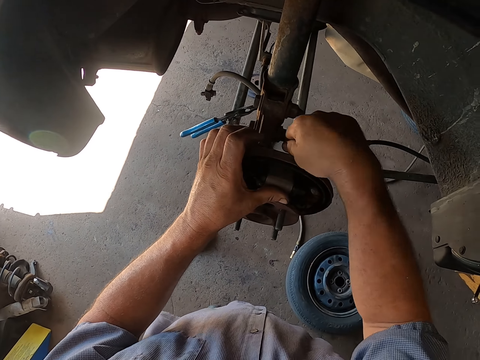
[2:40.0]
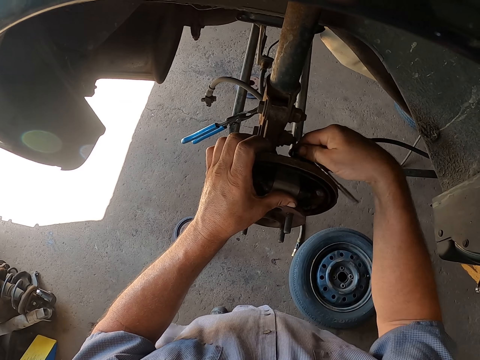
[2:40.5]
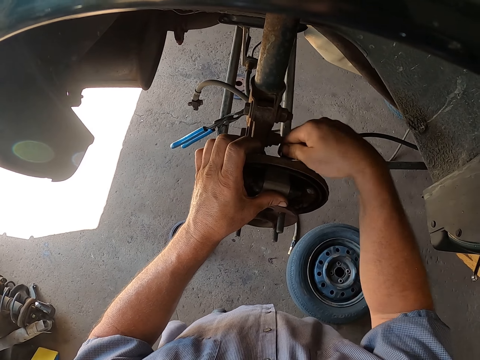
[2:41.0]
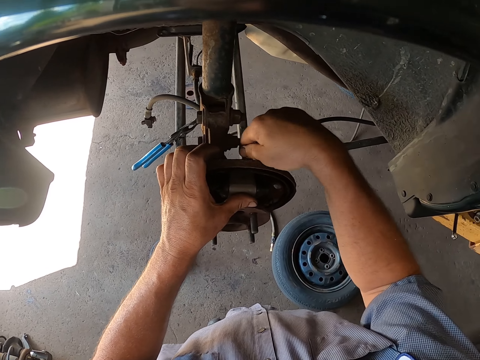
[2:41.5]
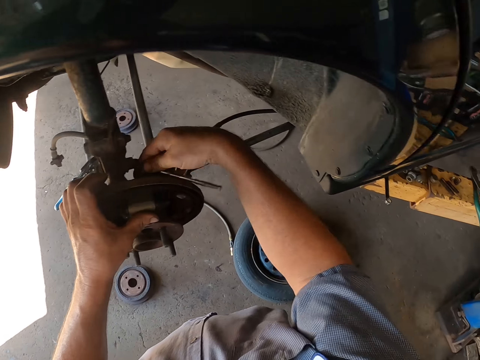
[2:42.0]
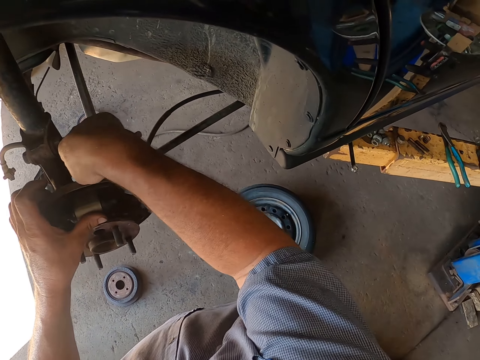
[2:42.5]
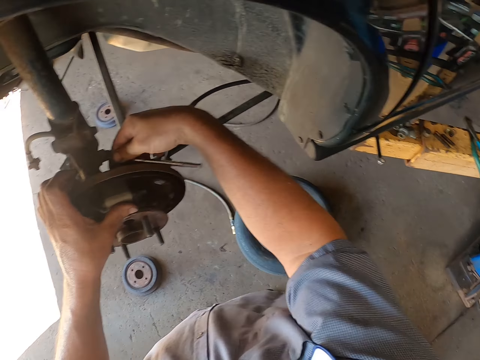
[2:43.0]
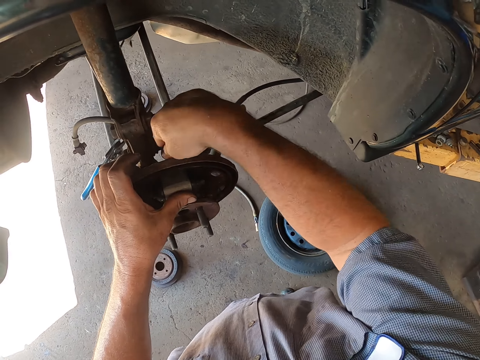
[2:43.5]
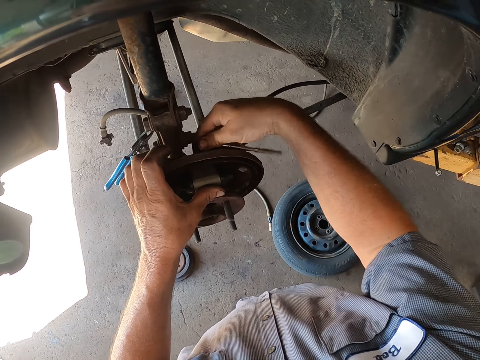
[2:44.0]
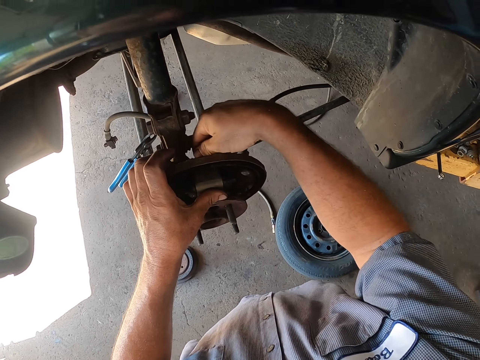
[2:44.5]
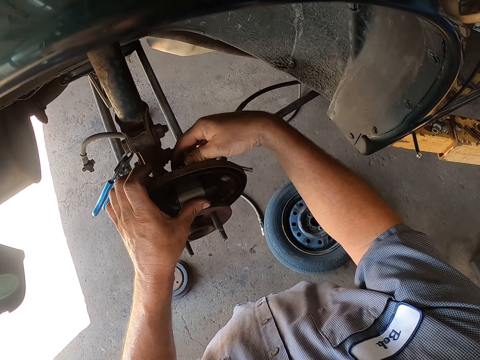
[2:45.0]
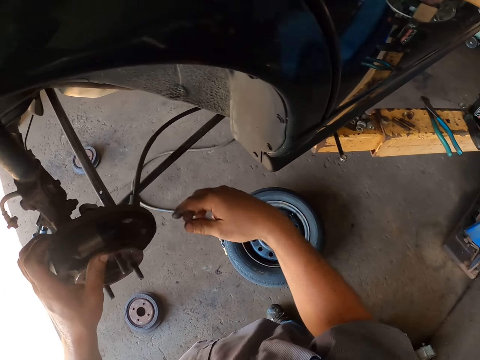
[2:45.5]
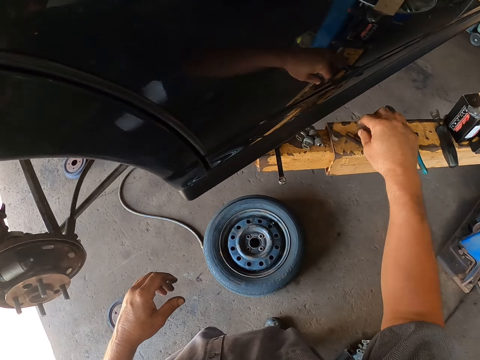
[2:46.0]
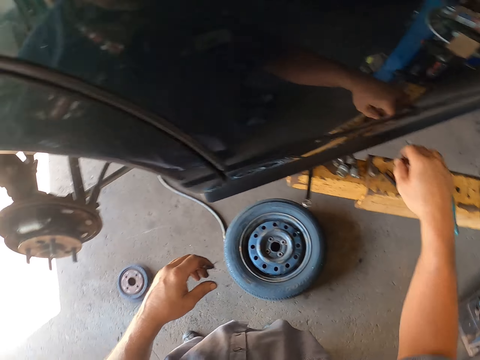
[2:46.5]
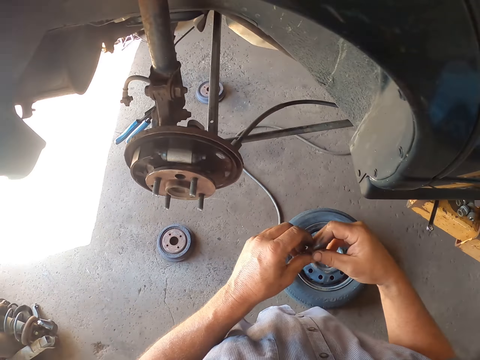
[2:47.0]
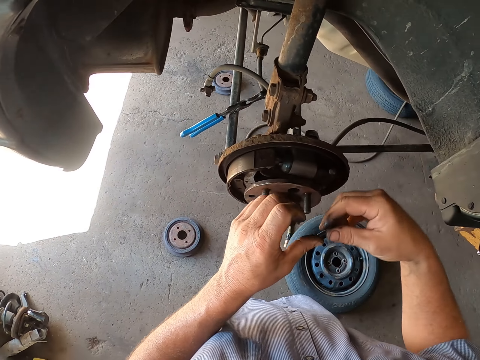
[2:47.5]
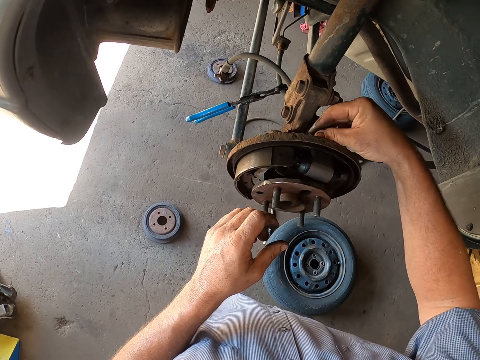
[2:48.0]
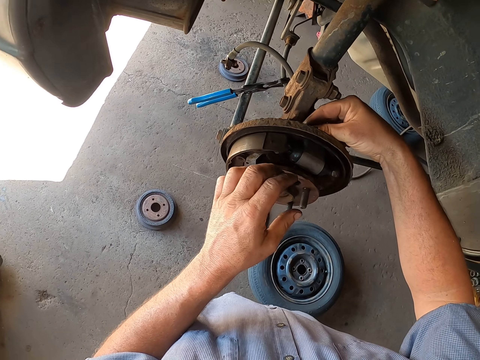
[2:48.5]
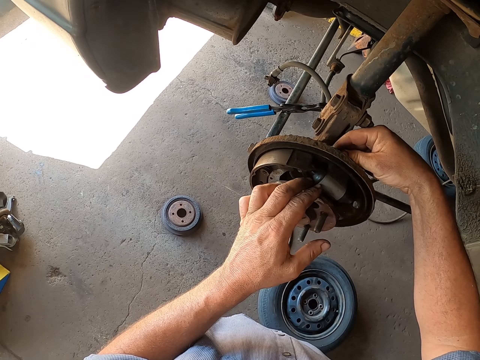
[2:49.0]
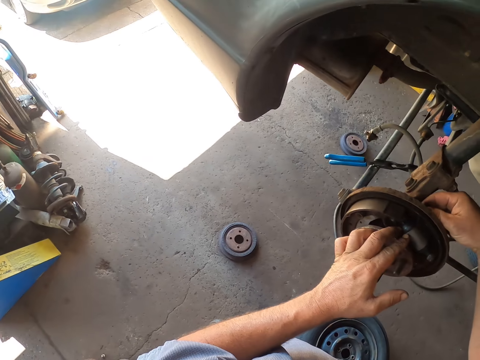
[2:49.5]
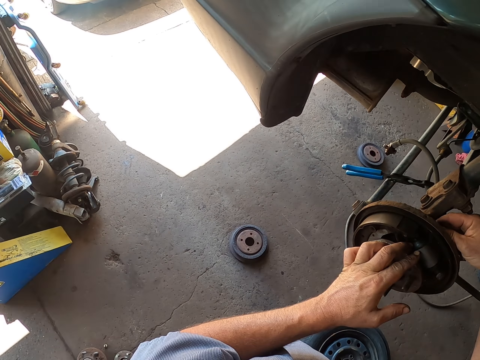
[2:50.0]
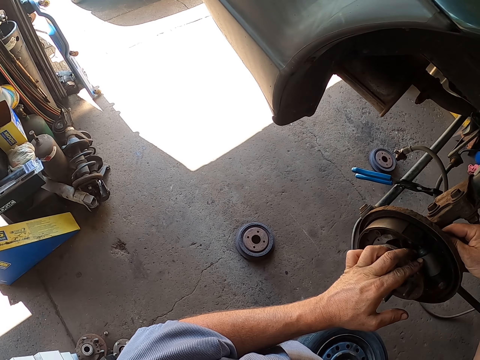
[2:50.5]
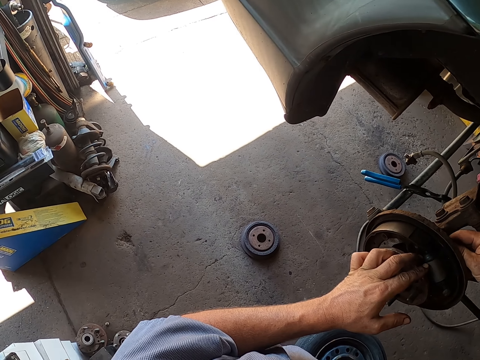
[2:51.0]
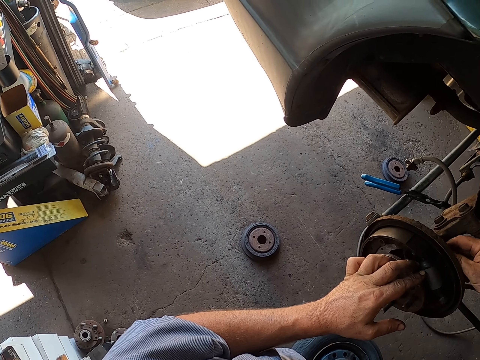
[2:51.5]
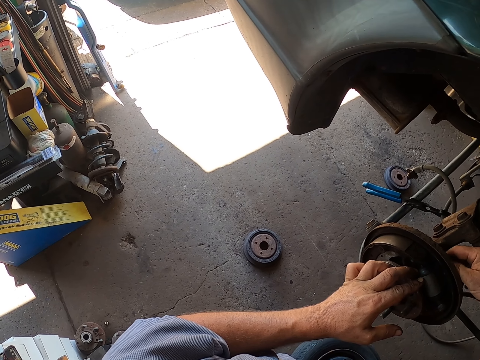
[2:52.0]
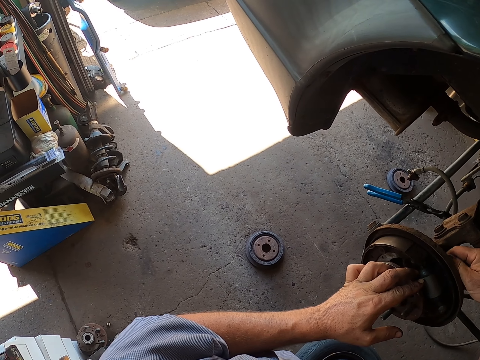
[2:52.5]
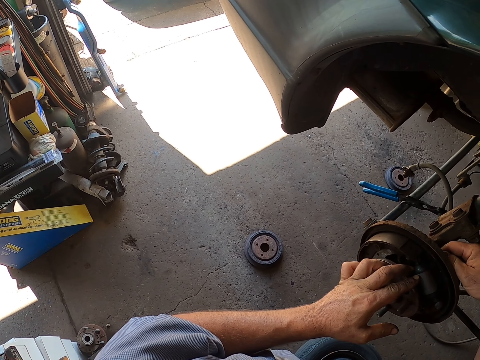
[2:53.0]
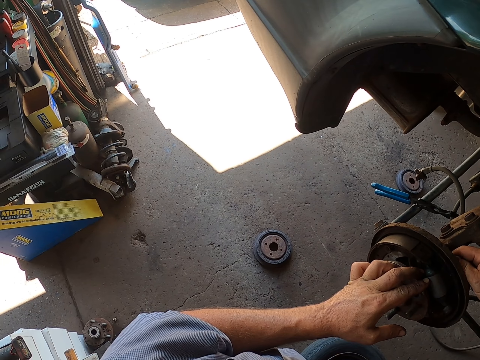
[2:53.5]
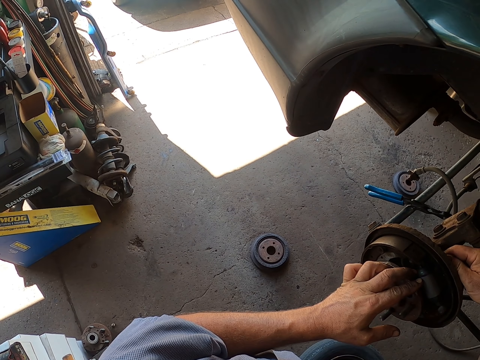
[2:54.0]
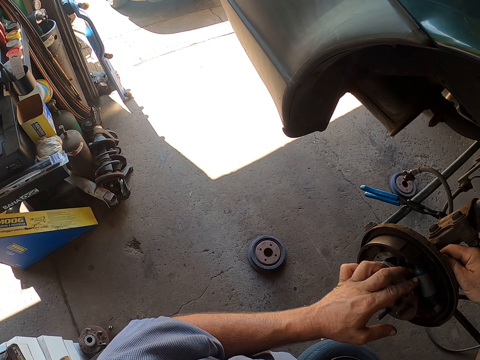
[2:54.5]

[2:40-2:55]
The camera wearer picks up bolts. They put the bolts on the wheel hub.

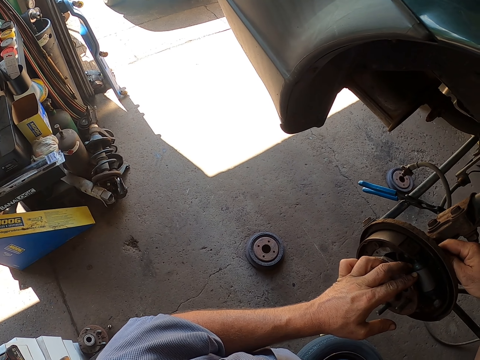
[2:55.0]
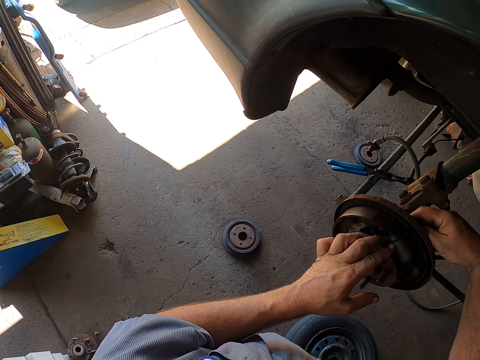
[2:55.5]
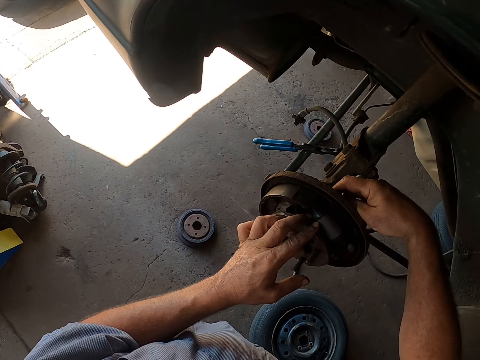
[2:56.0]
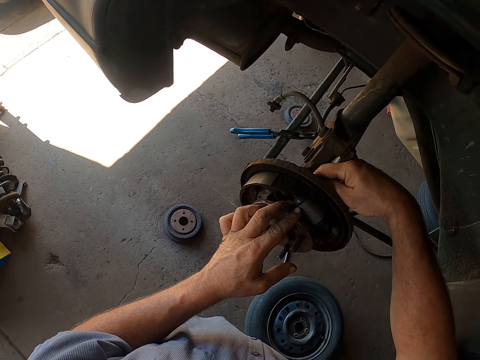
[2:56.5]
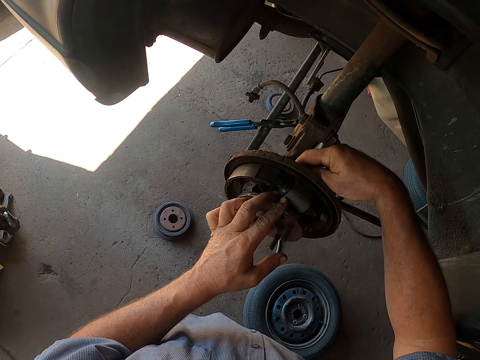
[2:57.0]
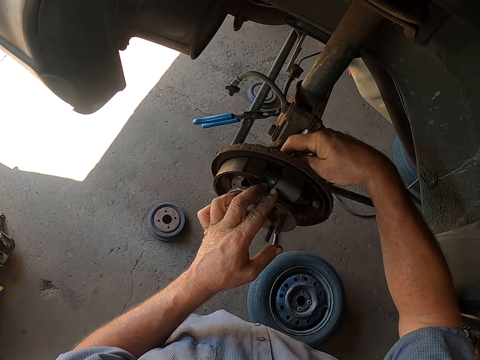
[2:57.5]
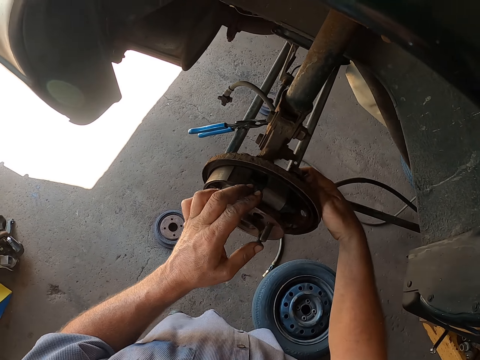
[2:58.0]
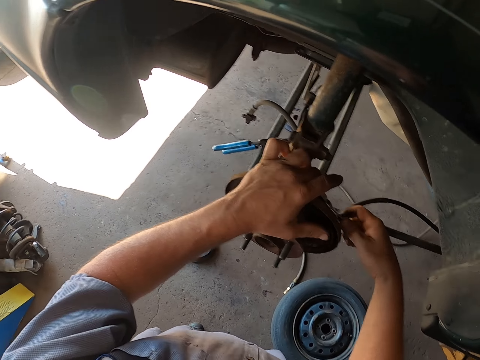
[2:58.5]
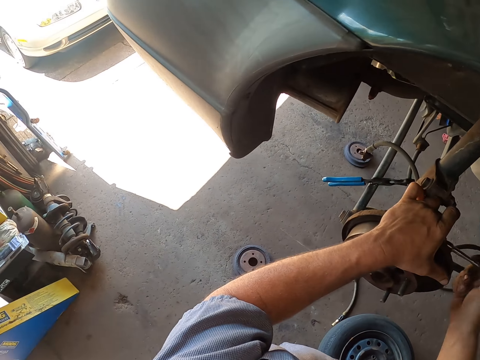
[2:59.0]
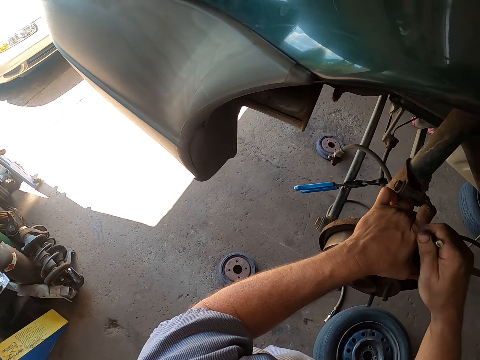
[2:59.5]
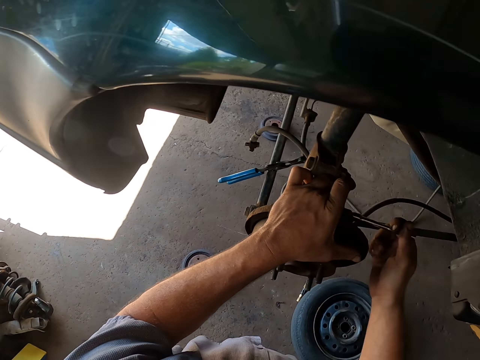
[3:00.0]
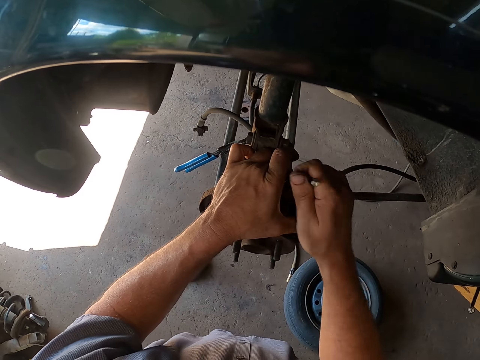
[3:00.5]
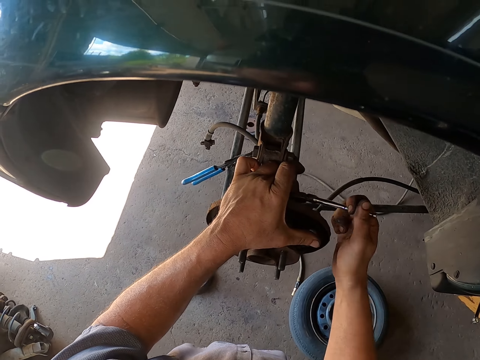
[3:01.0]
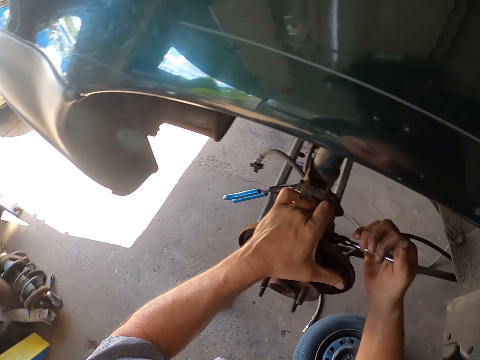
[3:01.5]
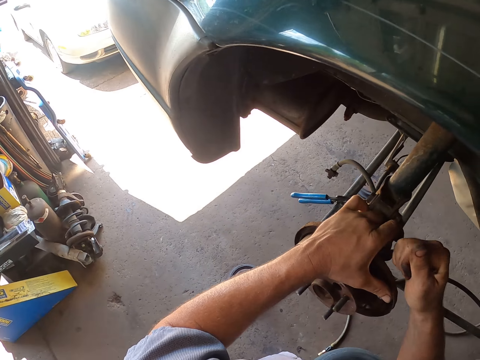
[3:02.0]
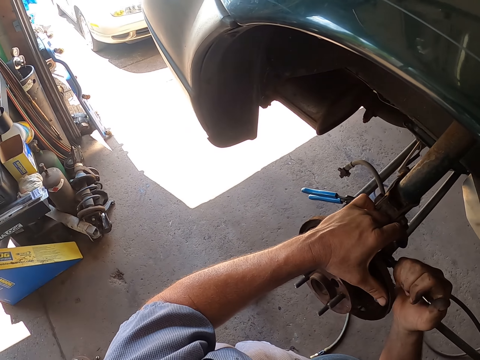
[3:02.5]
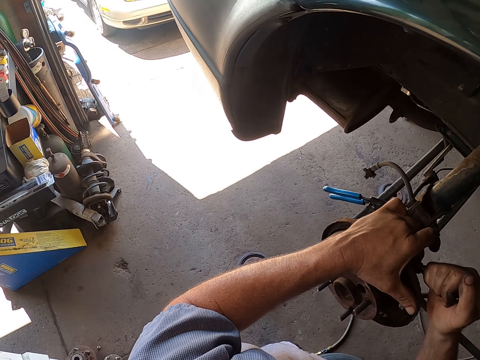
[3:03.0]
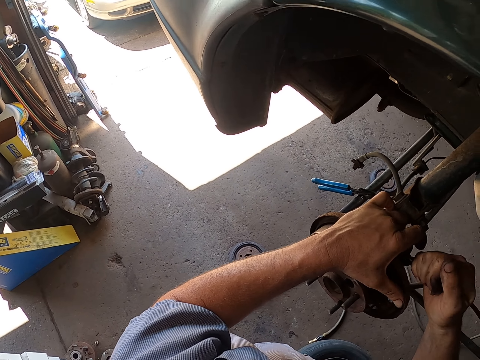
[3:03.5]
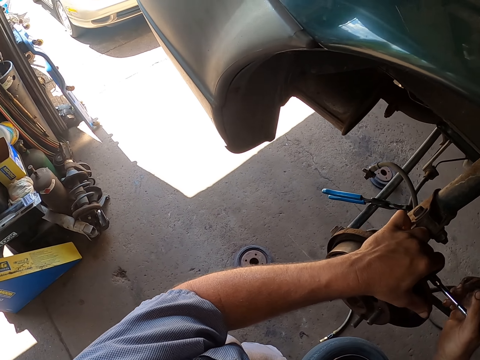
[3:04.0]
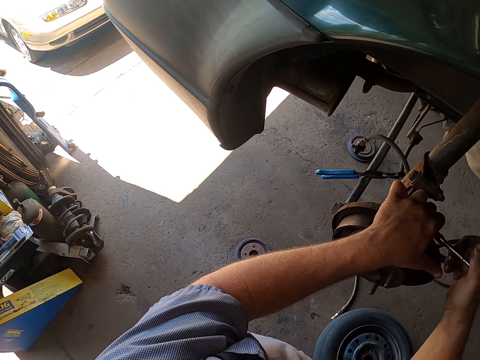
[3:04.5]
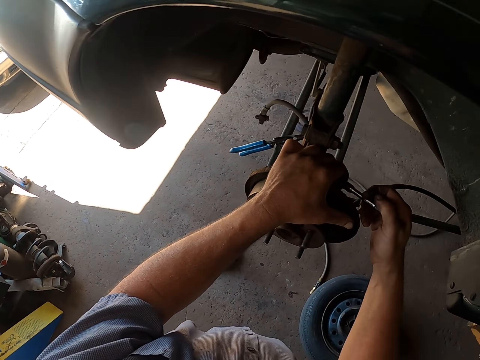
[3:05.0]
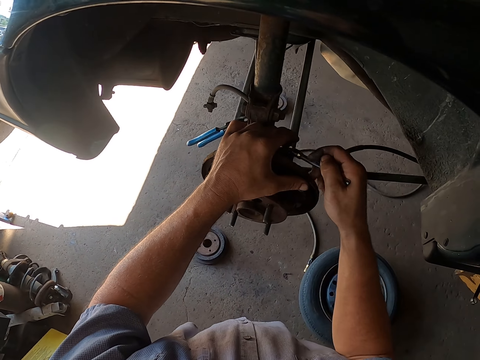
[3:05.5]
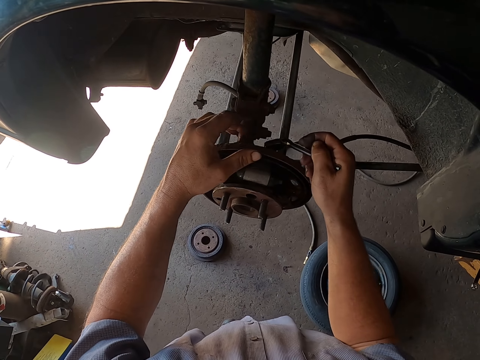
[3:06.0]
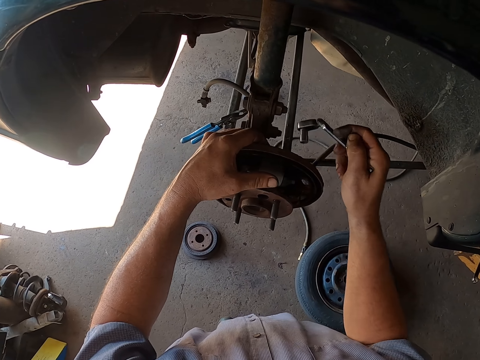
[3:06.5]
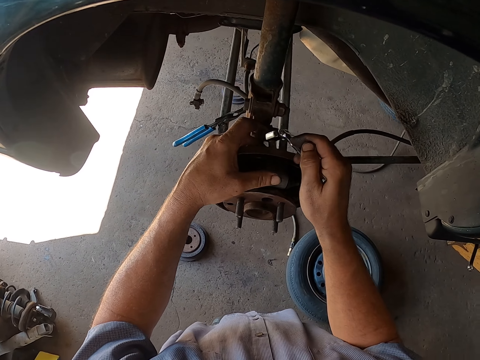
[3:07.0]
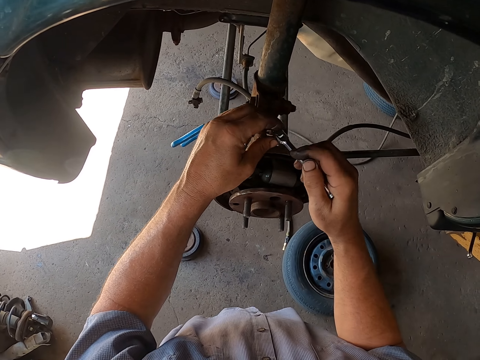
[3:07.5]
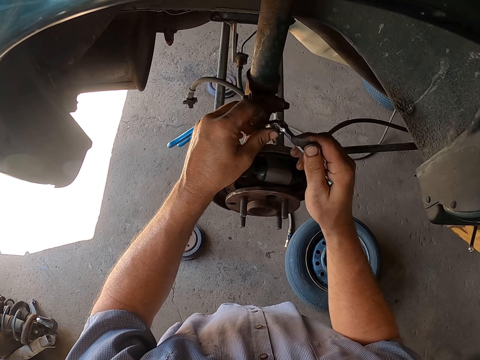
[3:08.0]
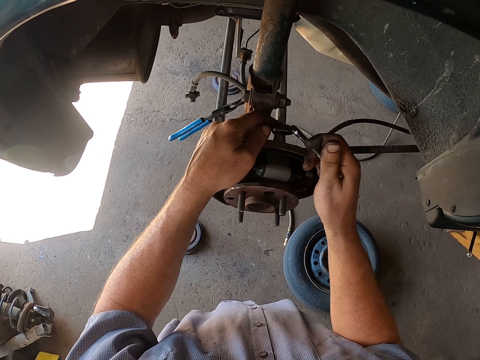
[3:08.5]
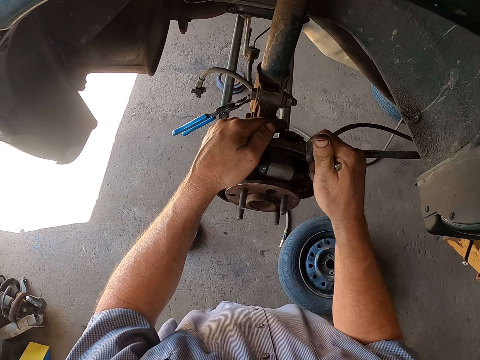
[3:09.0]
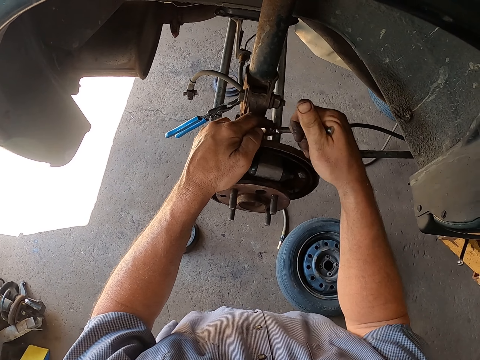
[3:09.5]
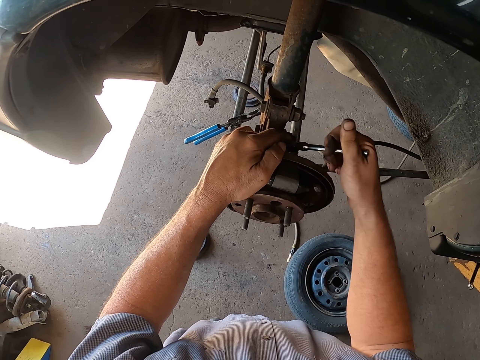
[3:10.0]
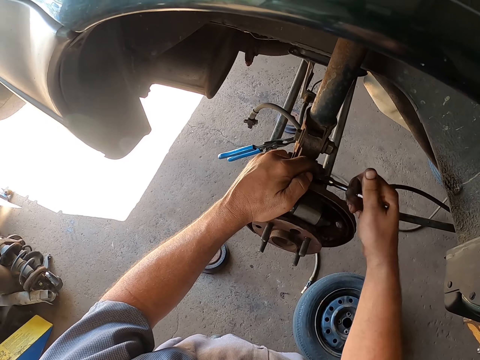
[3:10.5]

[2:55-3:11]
The camera wearer tightens the bolts.
